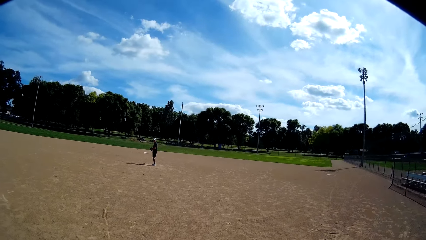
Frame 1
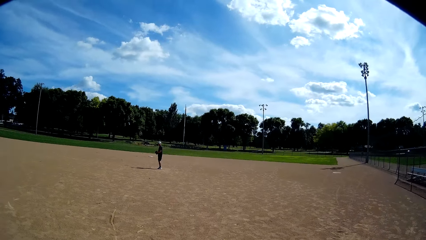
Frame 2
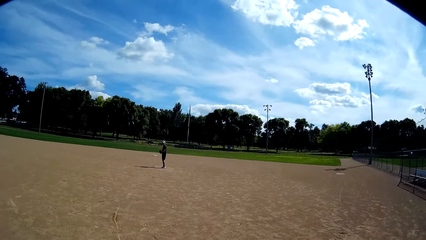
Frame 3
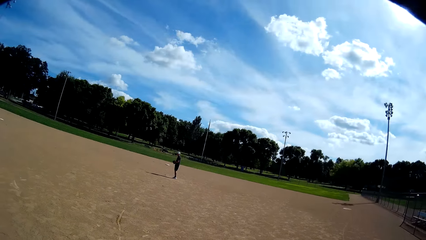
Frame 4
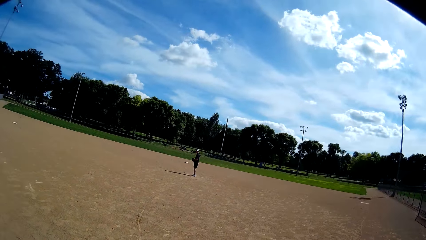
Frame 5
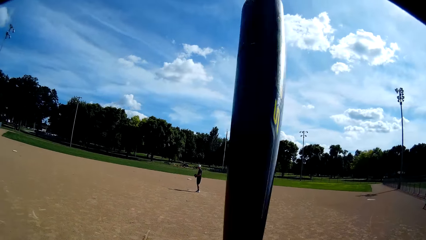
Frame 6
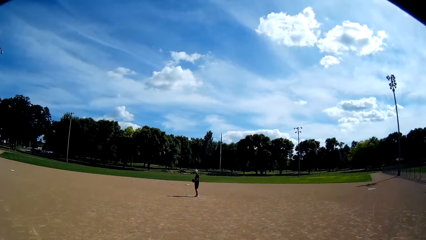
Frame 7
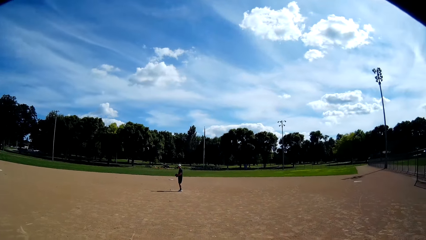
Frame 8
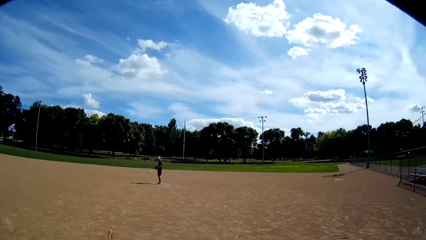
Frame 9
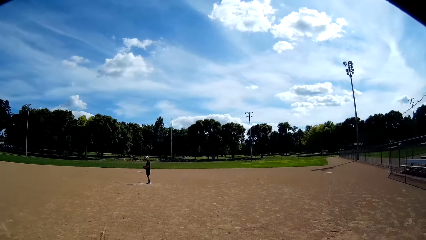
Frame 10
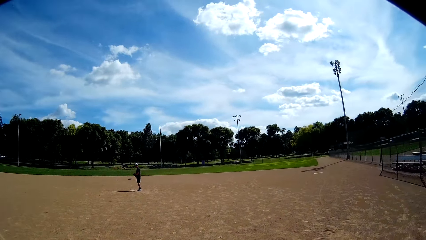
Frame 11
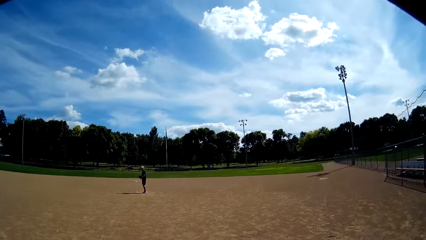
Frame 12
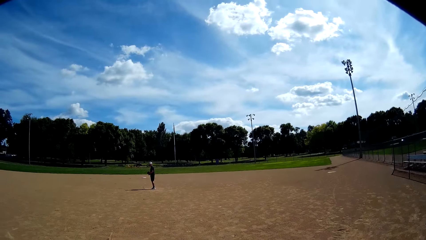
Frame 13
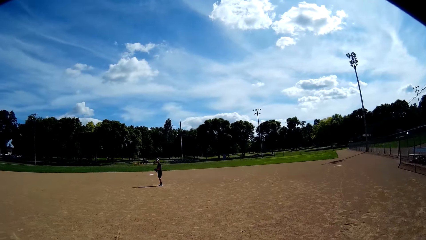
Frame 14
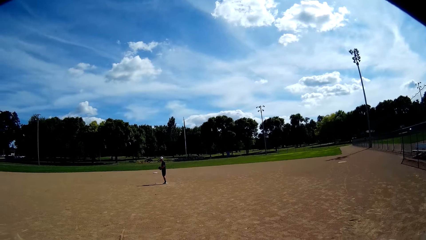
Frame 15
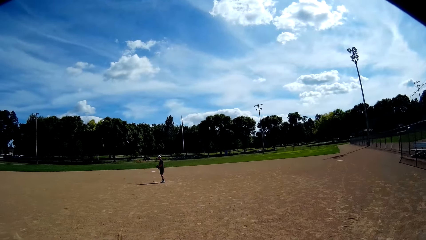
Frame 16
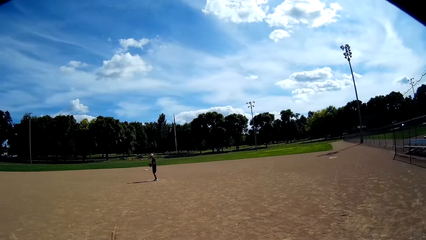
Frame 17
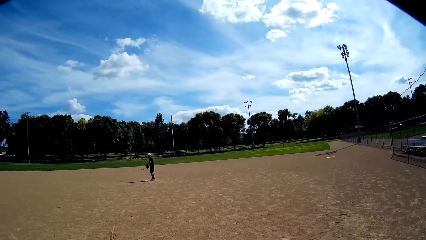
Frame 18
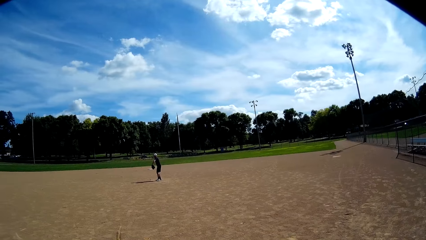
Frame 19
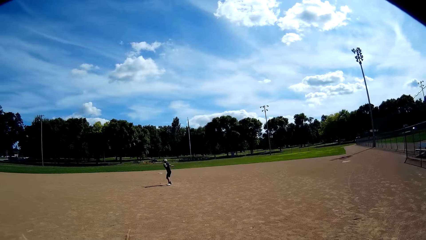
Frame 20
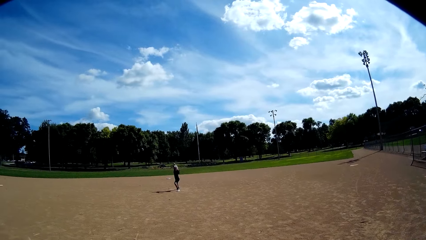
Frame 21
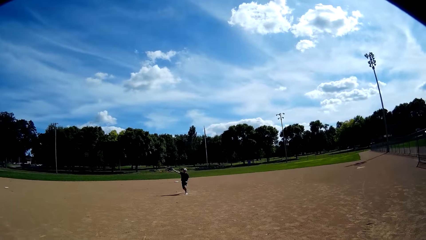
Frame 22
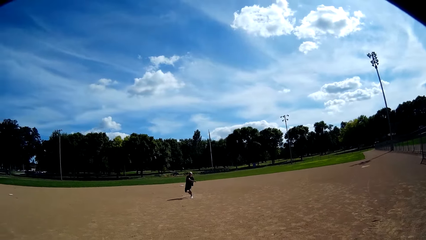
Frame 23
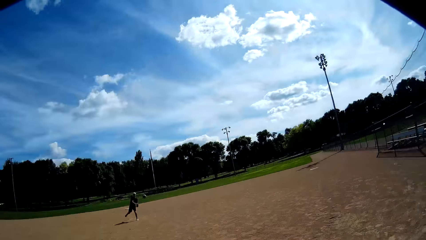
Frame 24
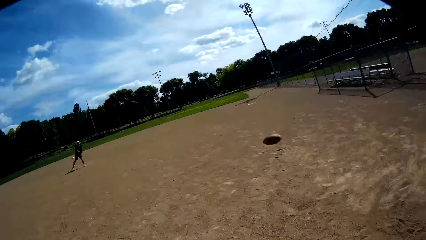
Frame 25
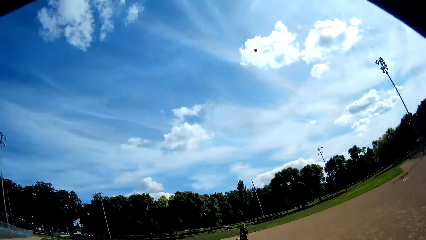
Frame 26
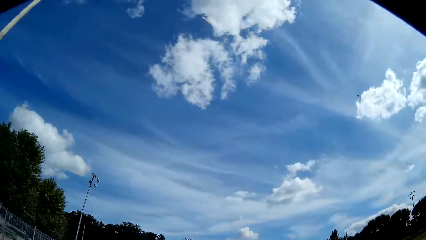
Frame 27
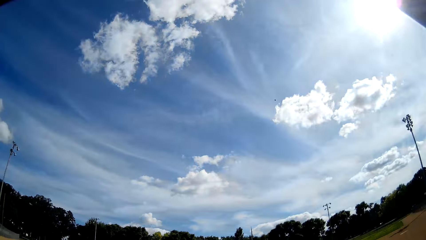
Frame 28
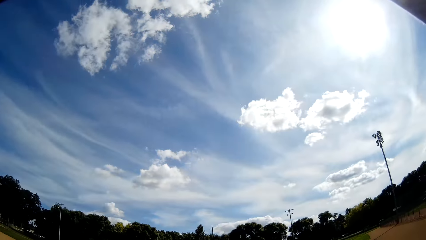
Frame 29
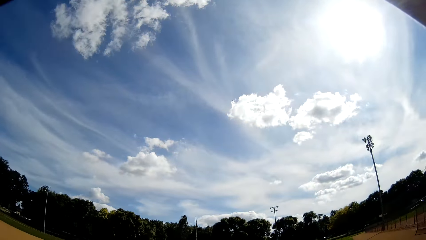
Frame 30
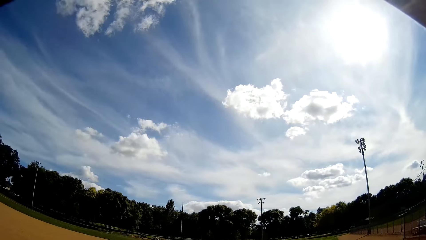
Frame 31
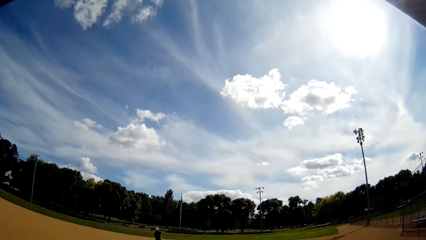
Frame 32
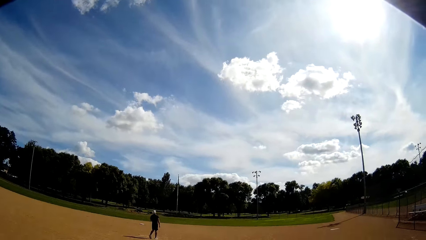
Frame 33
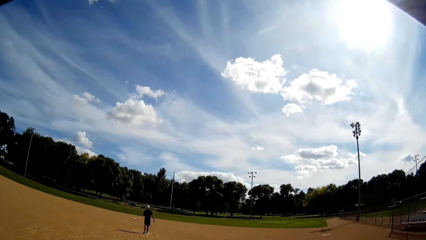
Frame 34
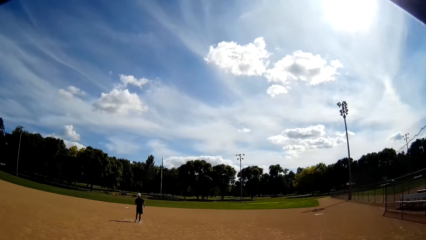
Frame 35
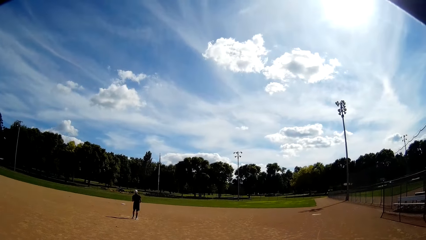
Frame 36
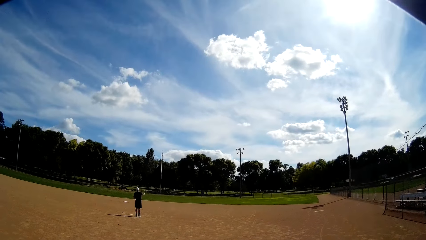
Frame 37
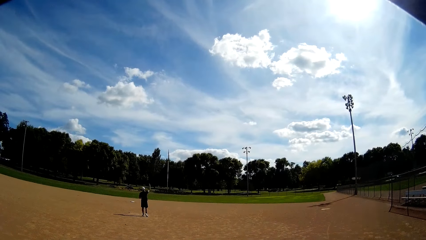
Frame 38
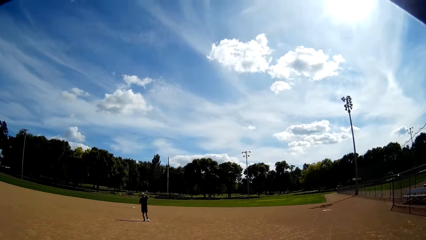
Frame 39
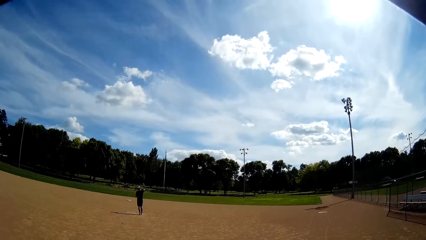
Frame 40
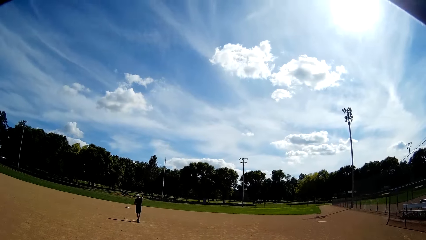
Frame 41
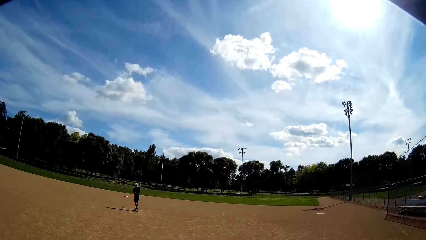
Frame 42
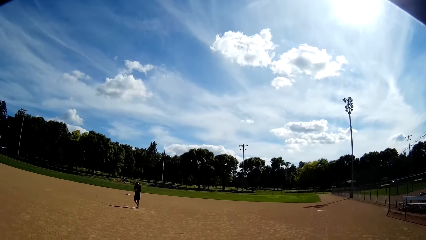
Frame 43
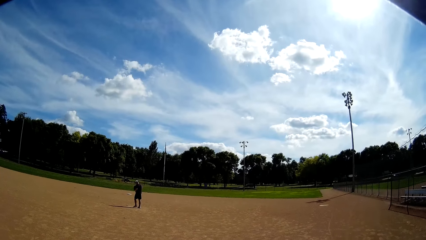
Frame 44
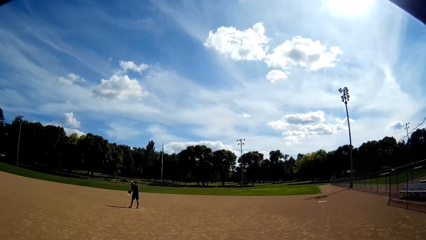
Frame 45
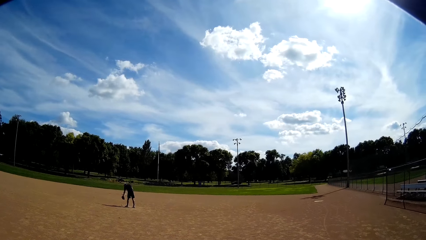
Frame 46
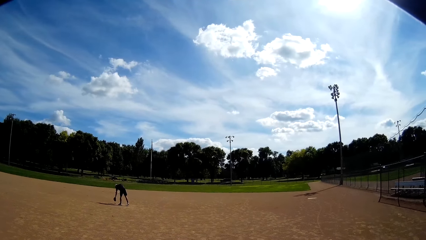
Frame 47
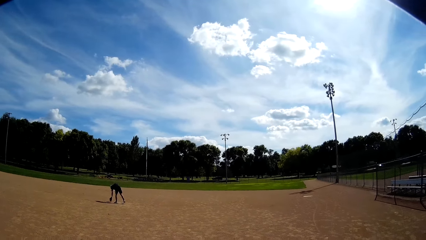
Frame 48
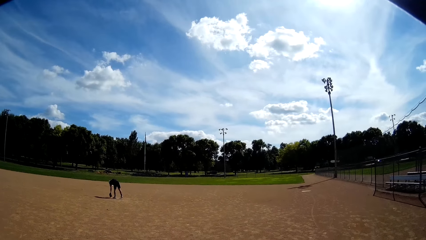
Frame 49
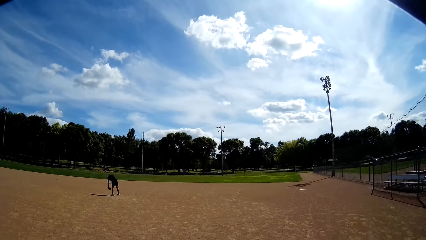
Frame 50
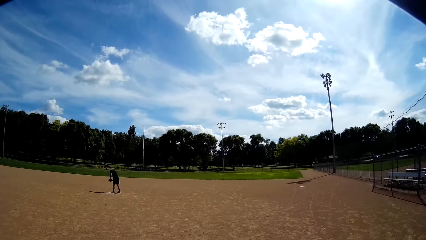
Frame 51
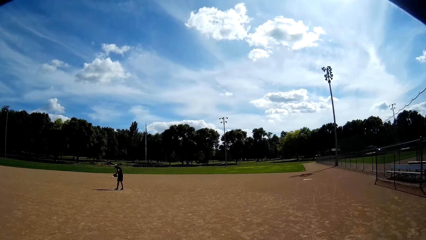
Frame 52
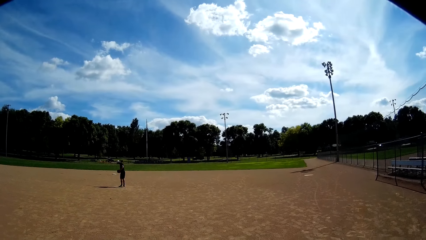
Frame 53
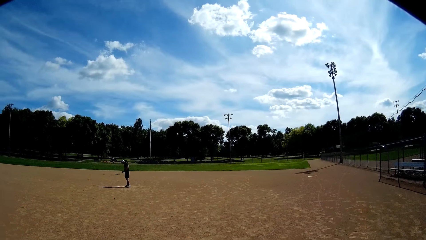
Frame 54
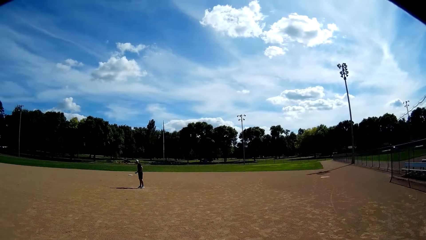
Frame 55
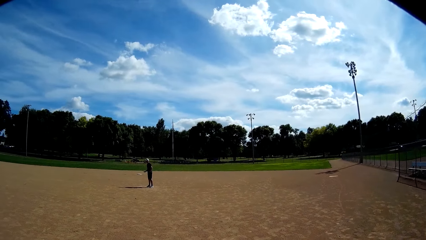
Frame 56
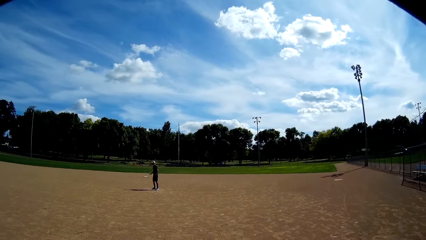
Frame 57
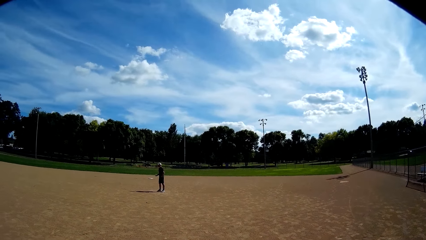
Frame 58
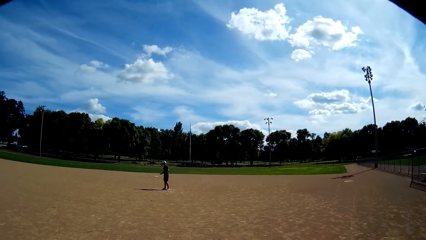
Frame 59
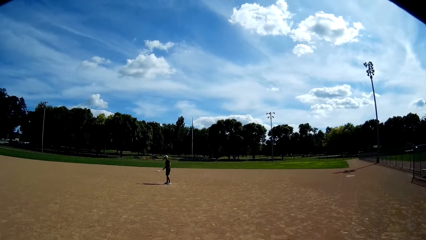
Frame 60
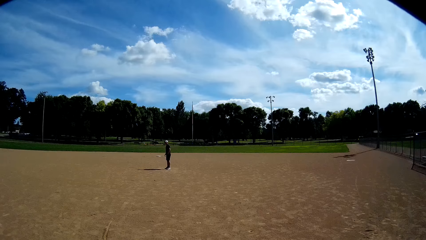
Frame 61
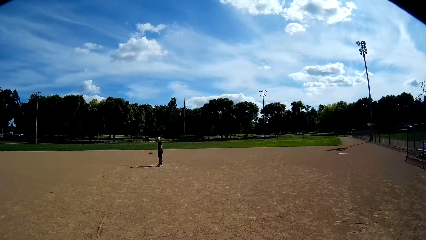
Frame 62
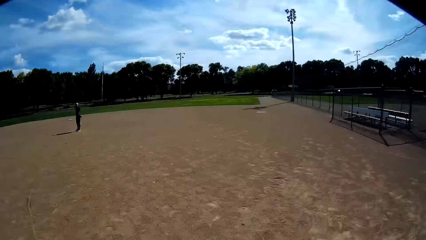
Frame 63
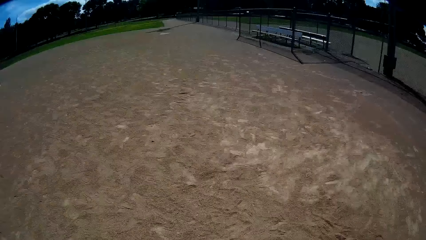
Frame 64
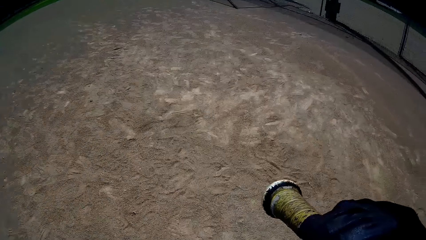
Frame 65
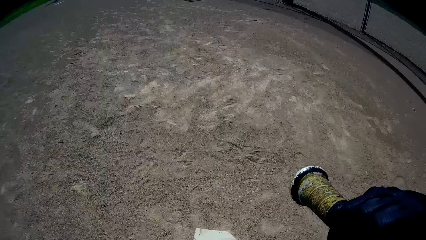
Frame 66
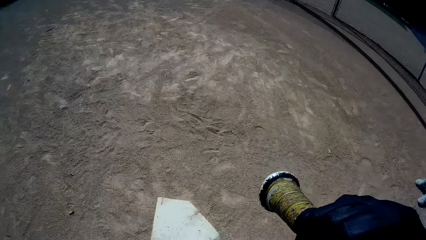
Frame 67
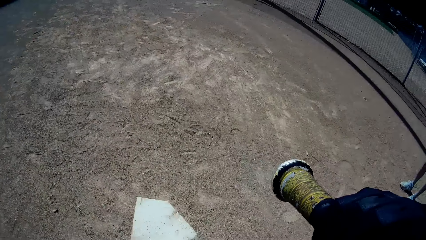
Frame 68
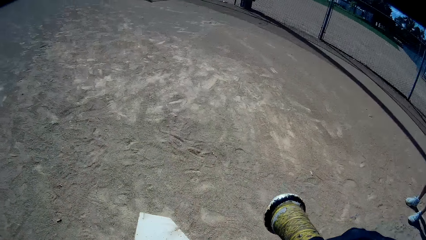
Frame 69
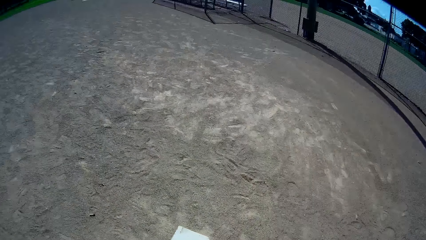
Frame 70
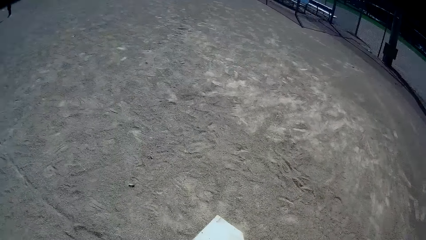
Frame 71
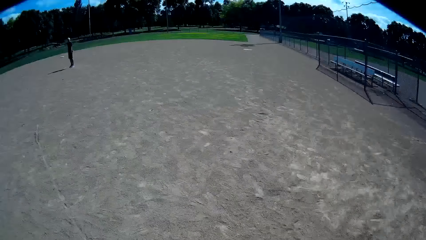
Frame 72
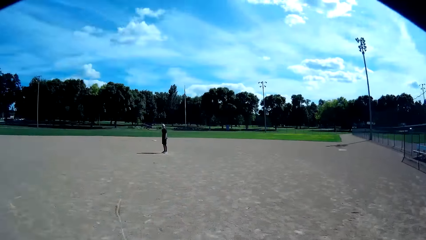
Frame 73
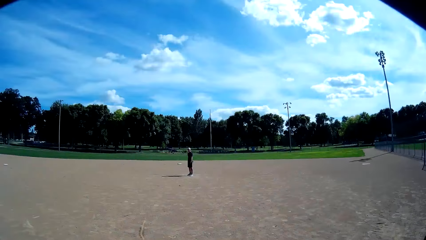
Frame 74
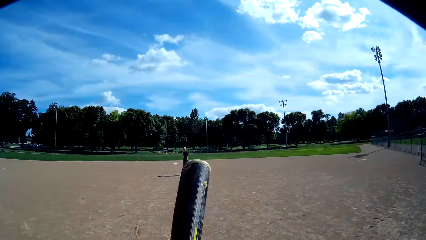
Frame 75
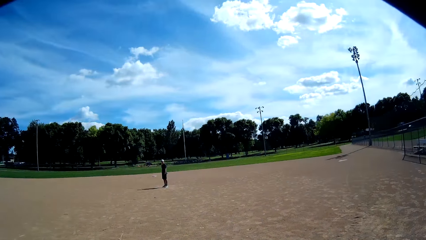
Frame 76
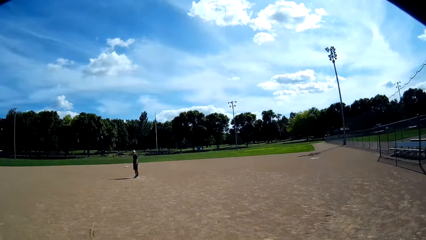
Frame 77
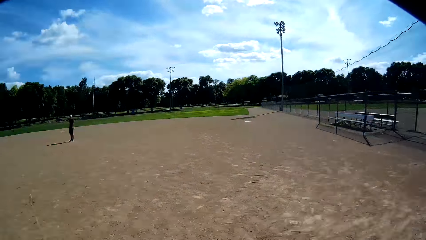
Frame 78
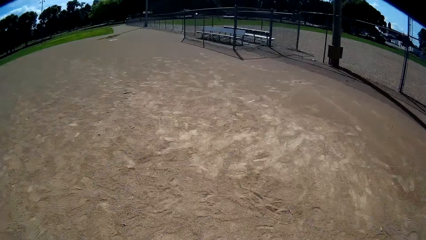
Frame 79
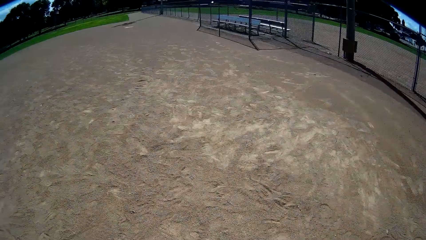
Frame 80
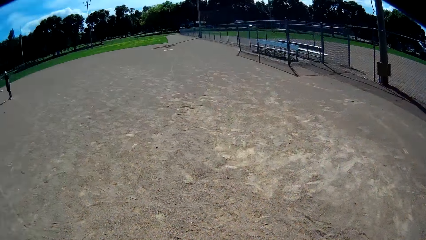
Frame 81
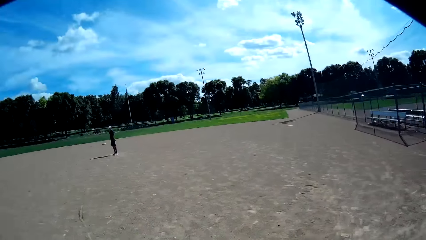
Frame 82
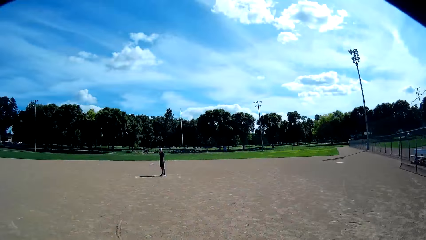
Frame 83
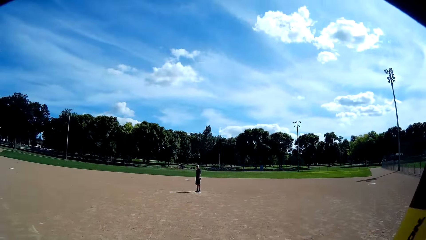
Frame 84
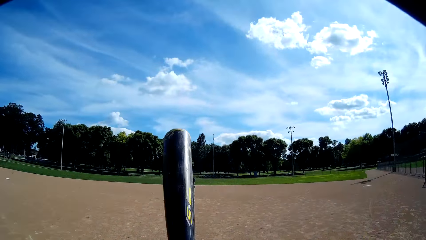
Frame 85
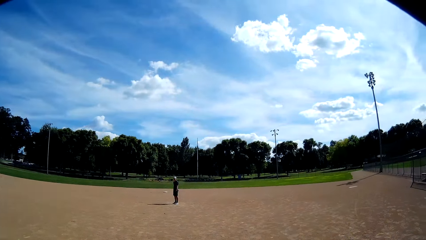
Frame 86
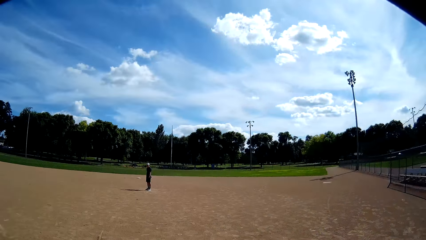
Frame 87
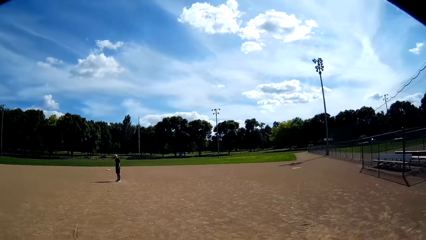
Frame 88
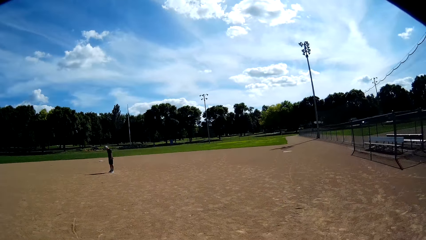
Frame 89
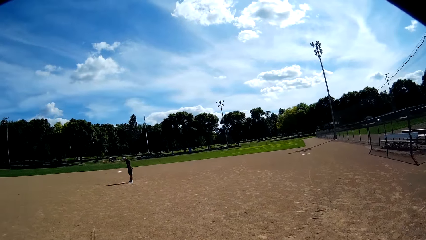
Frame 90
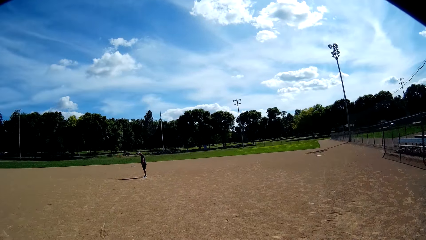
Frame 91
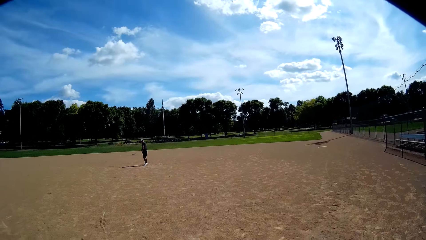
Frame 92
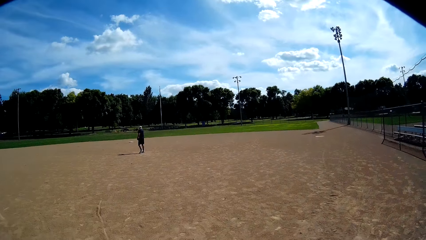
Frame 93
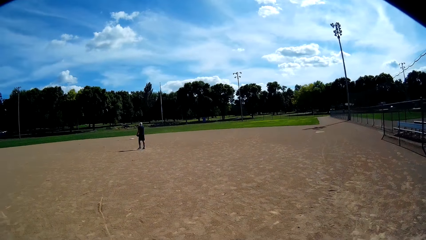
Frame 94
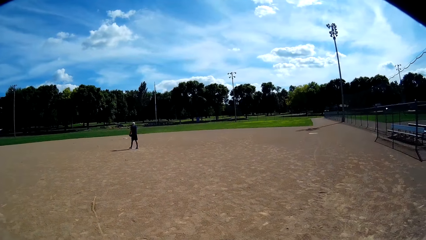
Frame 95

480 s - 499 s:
The camera wearer lowers his bat. He stares at a man. The man throws the ball with his right hand towards the camera wearer. The camera wearer hits the ball with the baseball bat in his hands. He stares at the sky. He talks to the man. The man picks a ball from the ground with his left hand. The camera wearer stares at the man. He stares at the ground. He walks towards another man. He stares at the first man and lowers his bat. The first man talks to the camera wearer. The camera wearer looks at the ground. The first man talks to the camera wearer. The camera wearer looks at the first man, lowers his bat and stares at the first man.
